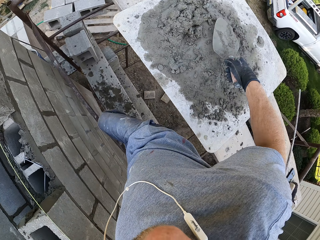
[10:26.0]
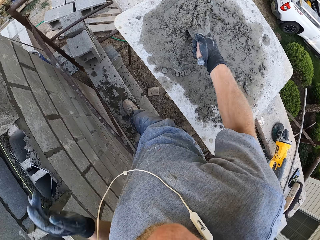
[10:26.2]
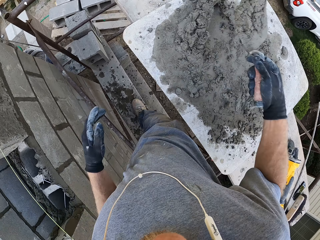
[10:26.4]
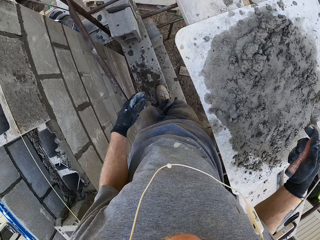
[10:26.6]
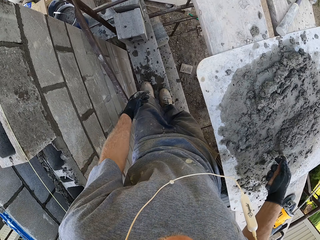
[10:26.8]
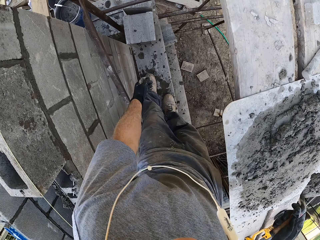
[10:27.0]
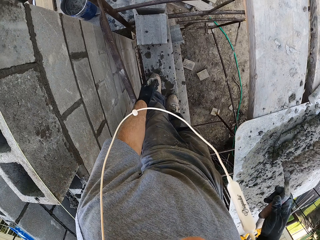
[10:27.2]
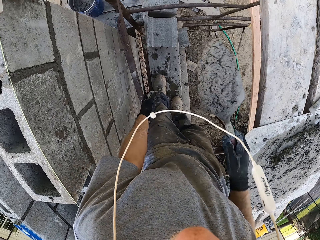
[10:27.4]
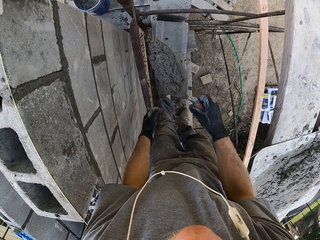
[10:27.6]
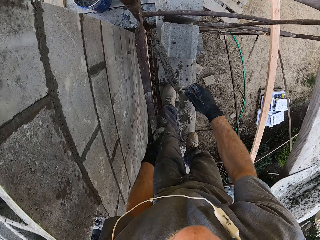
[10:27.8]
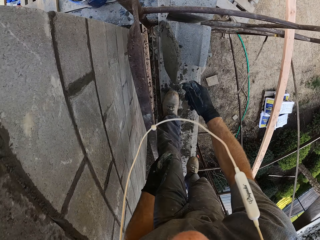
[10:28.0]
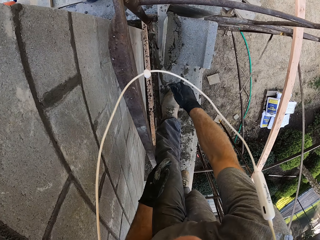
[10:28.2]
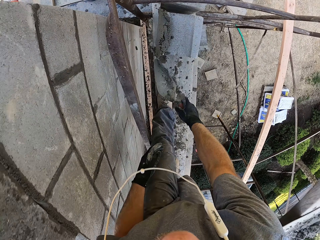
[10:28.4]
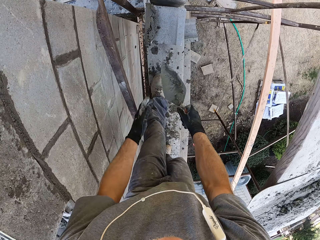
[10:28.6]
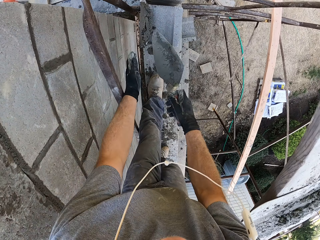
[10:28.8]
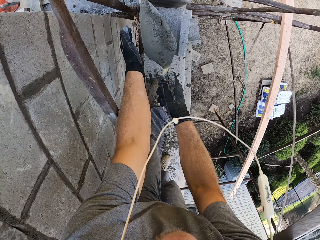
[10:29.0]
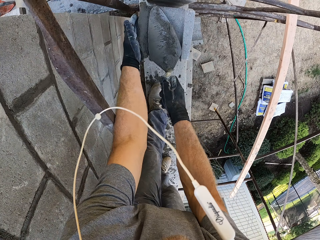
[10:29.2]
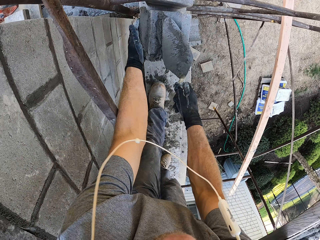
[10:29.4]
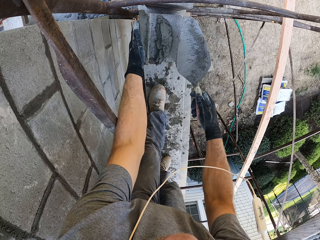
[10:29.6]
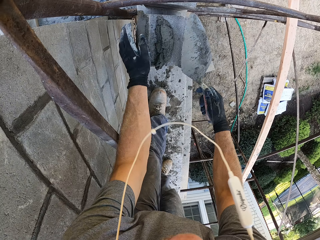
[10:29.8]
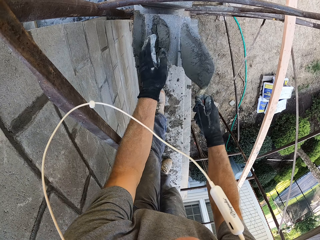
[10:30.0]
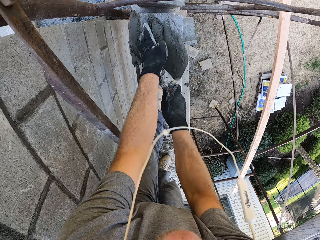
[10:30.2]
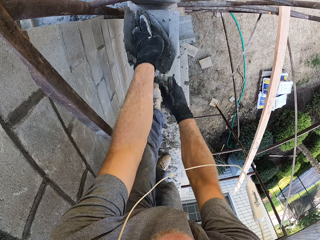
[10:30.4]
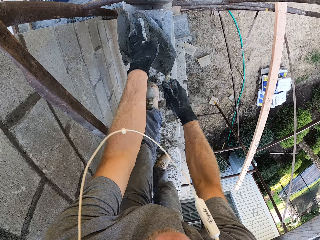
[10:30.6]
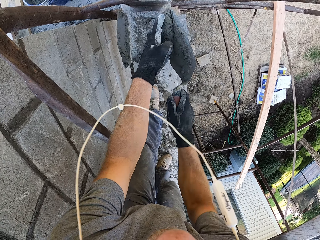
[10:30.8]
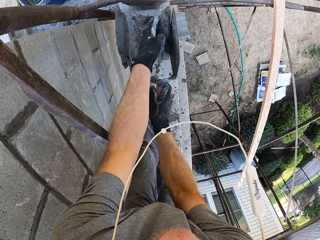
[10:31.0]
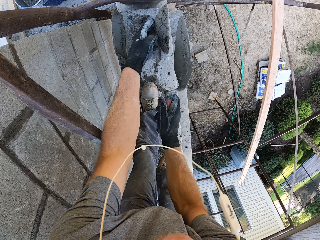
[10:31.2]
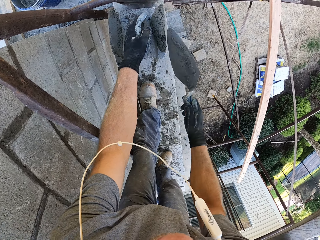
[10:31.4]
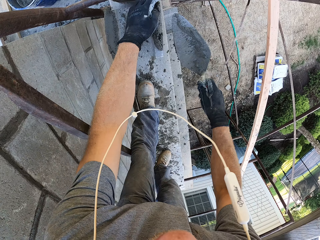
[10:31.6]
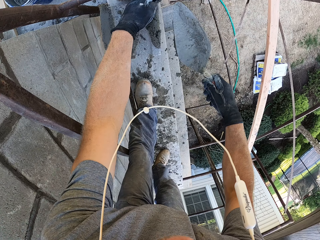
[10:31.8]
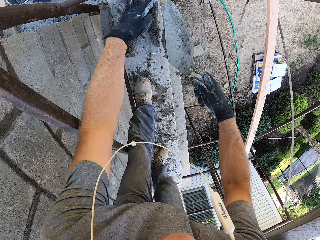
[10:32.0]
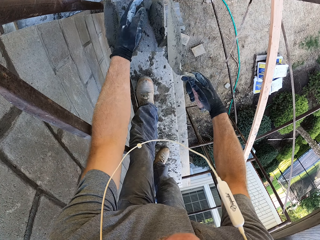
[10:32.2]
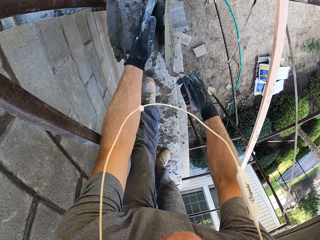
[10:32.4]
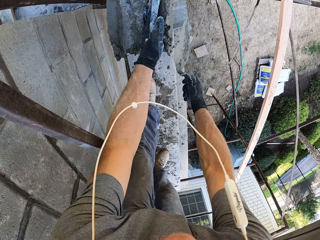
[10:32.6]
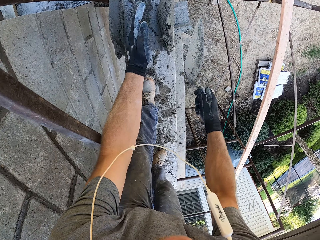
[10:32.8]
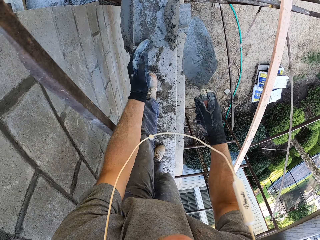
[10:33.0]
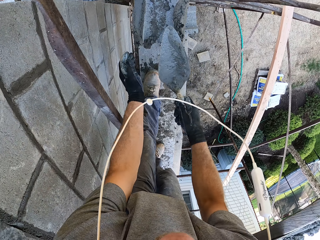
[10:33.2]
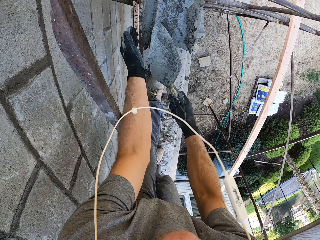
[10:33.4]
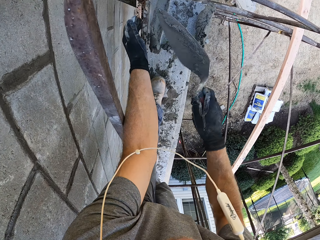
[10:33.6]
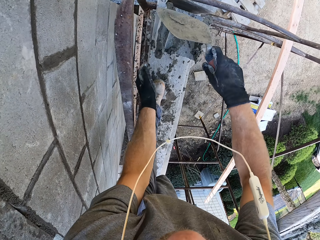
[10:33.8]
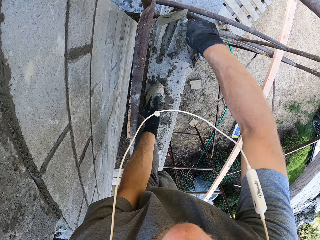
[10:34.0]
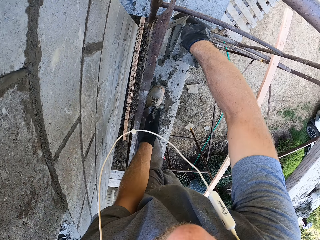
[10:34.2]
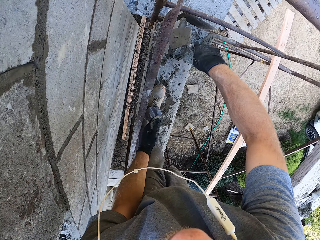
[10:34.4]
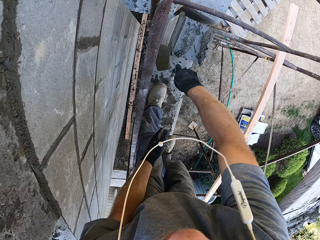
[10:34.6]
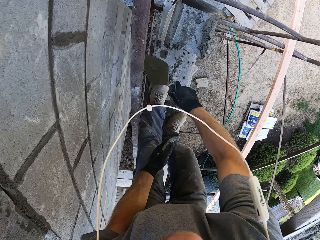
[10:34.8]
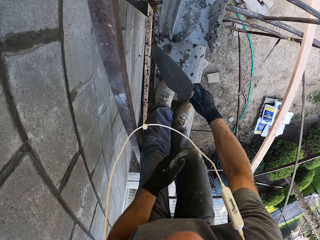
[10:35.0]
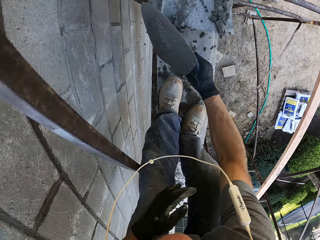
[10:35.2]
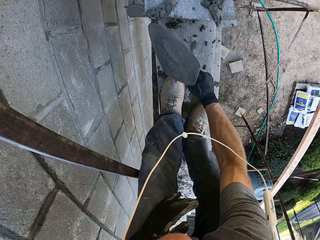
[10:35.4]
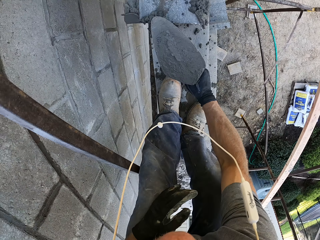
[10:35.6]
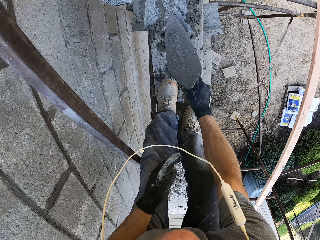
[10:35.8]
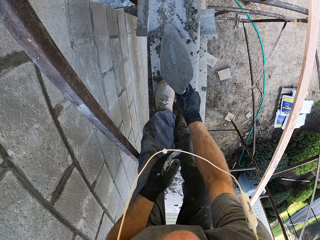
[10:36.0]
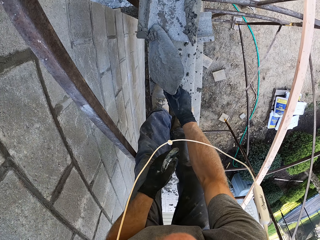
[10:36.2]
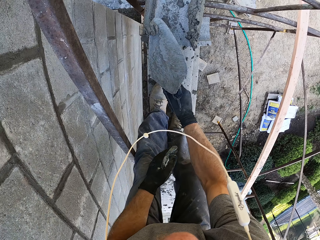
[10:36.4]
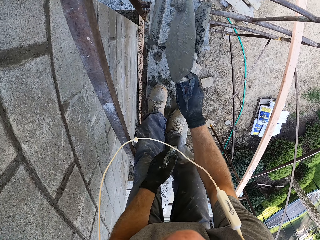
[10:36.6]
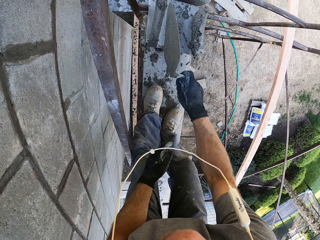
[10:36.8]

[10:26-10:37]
The camera wearer scoops the cement mix with the right hand. They smear the cement mix on the brick. They scoop the cement mix with both hands. They smear the cement mix on the brick. They smear the cement mix on the brick again.

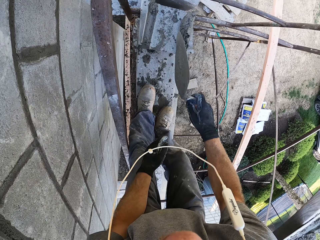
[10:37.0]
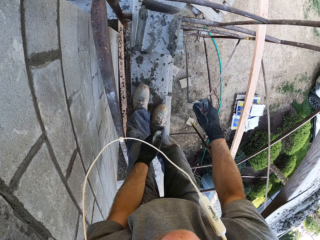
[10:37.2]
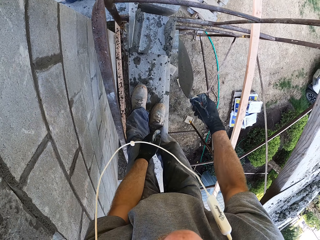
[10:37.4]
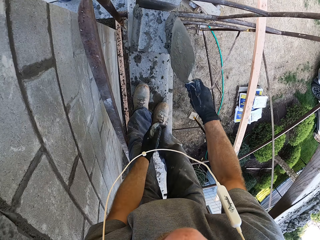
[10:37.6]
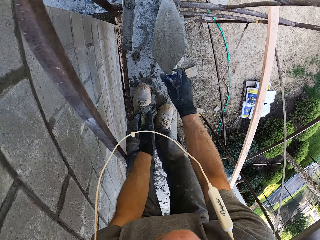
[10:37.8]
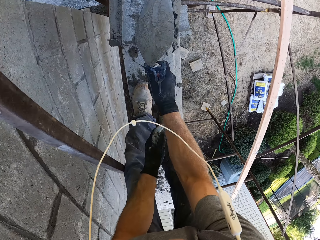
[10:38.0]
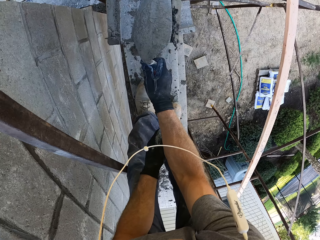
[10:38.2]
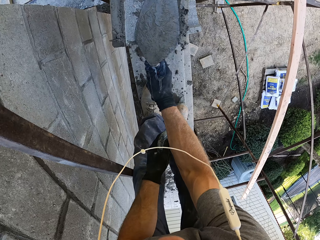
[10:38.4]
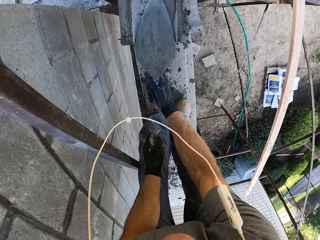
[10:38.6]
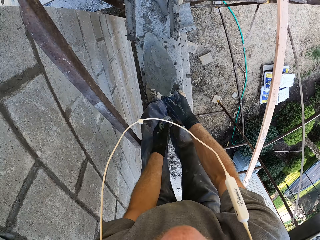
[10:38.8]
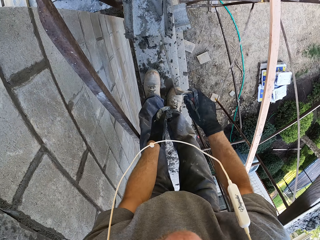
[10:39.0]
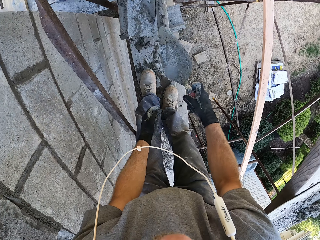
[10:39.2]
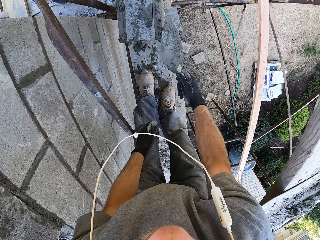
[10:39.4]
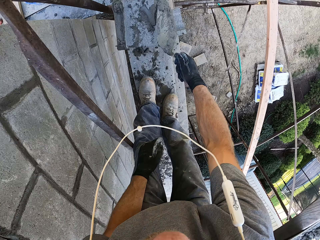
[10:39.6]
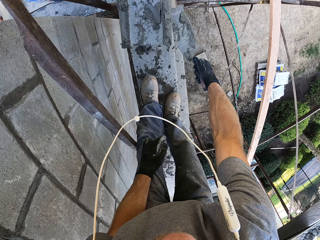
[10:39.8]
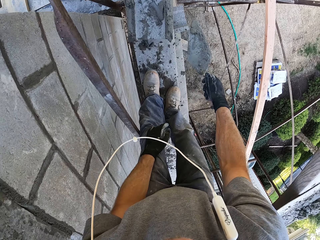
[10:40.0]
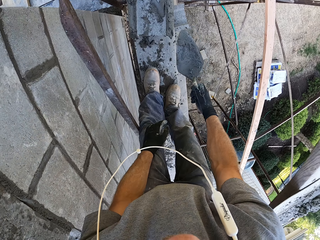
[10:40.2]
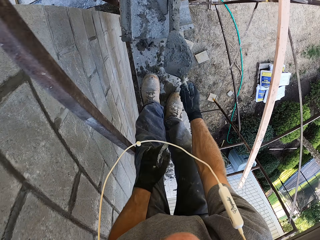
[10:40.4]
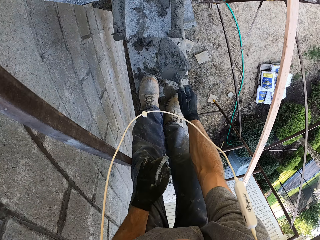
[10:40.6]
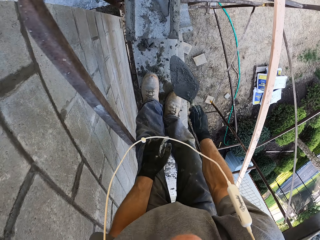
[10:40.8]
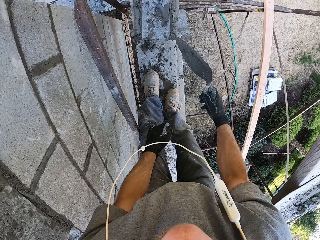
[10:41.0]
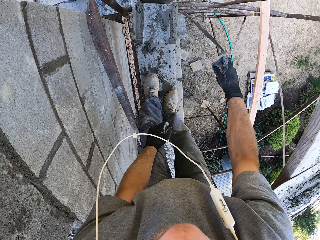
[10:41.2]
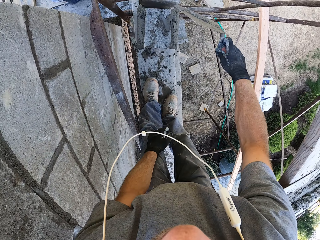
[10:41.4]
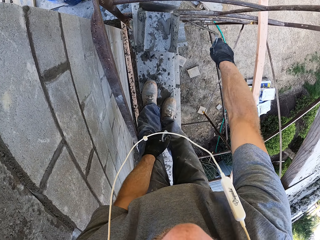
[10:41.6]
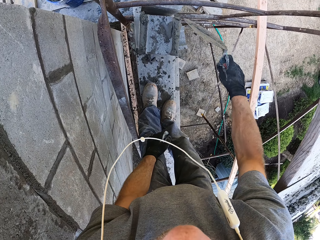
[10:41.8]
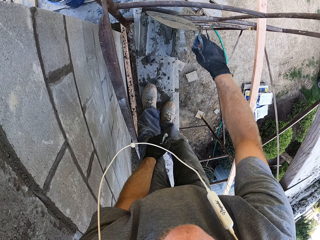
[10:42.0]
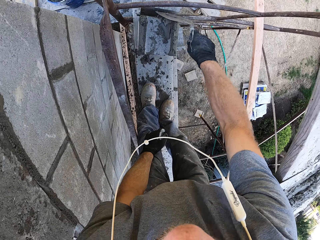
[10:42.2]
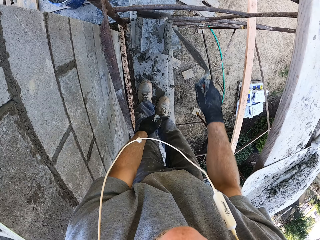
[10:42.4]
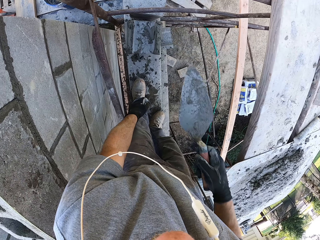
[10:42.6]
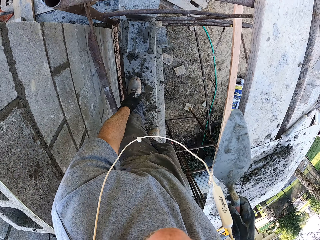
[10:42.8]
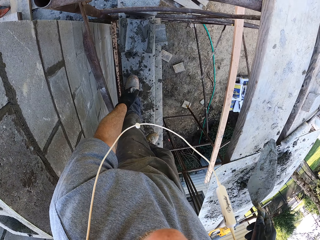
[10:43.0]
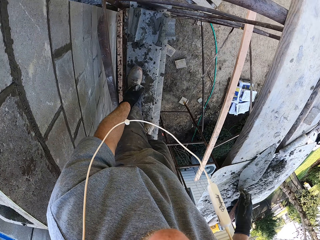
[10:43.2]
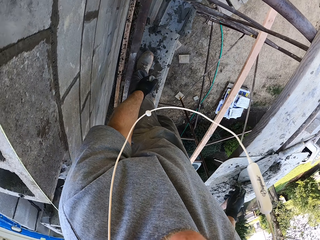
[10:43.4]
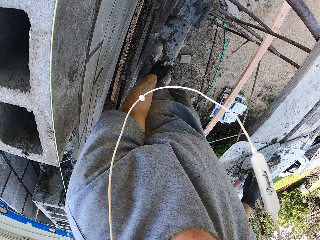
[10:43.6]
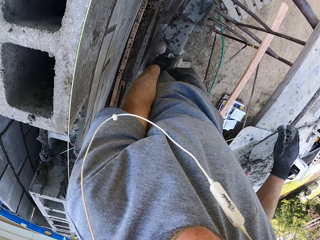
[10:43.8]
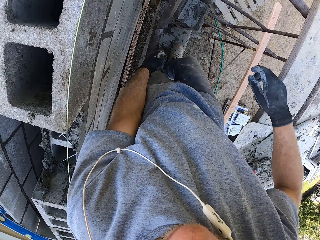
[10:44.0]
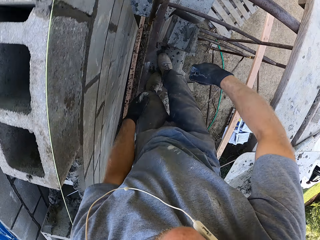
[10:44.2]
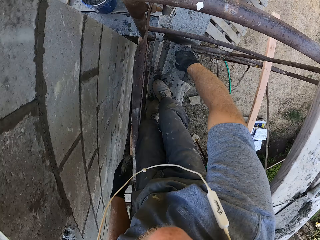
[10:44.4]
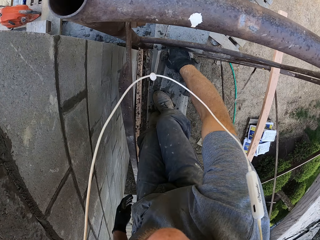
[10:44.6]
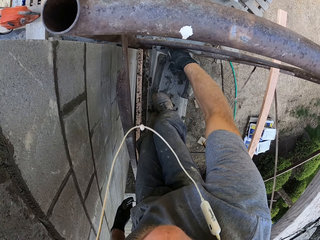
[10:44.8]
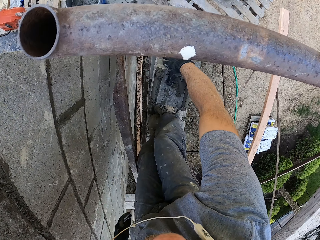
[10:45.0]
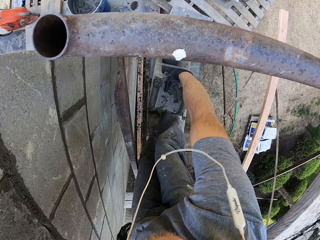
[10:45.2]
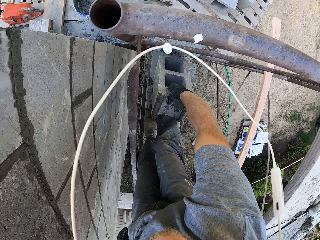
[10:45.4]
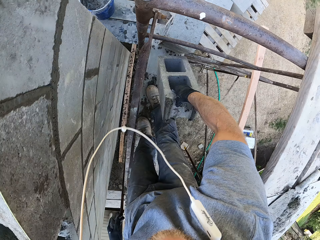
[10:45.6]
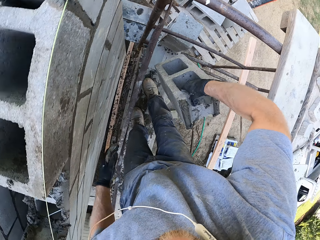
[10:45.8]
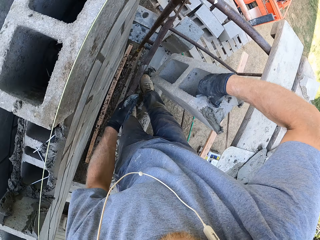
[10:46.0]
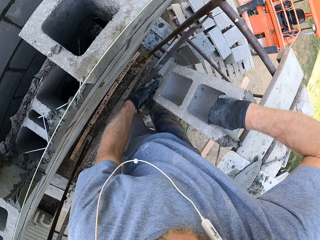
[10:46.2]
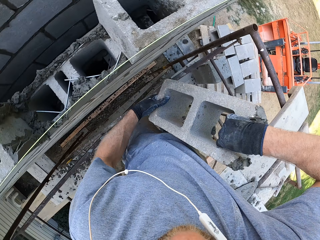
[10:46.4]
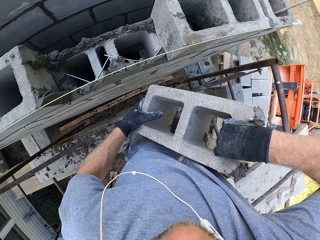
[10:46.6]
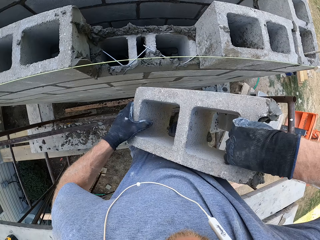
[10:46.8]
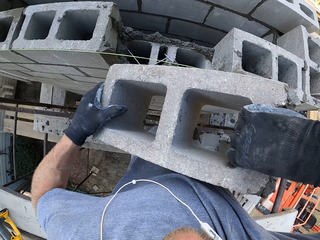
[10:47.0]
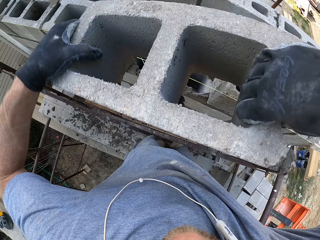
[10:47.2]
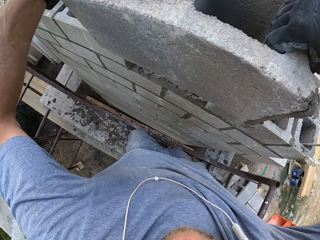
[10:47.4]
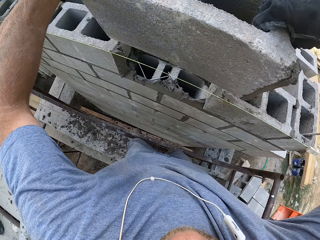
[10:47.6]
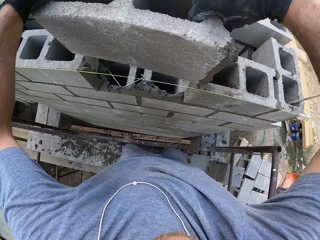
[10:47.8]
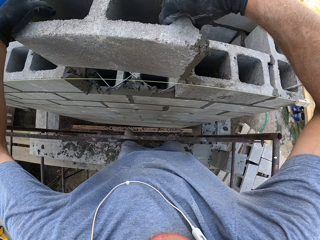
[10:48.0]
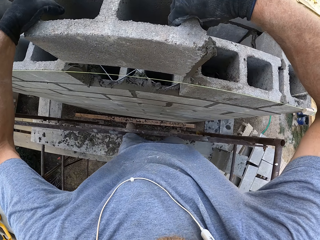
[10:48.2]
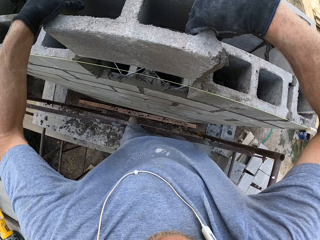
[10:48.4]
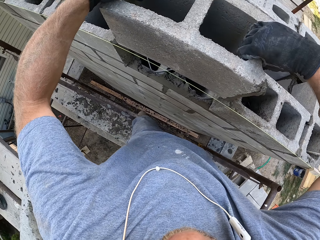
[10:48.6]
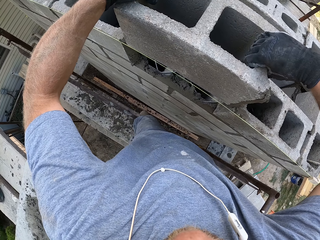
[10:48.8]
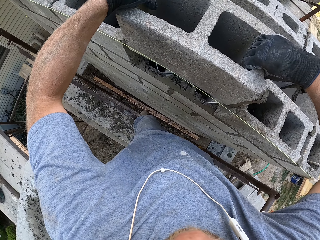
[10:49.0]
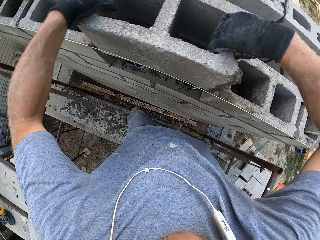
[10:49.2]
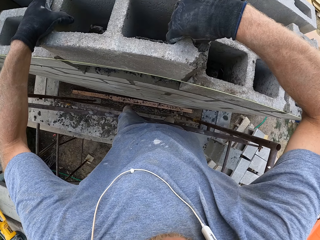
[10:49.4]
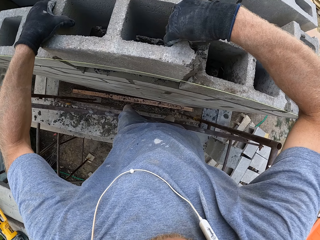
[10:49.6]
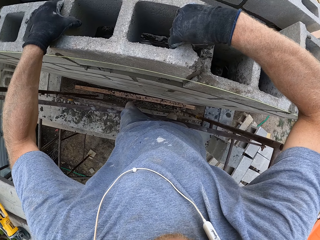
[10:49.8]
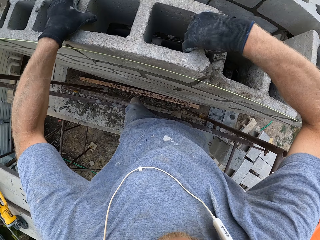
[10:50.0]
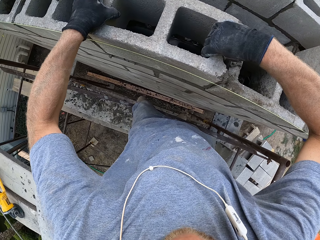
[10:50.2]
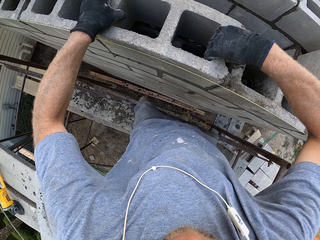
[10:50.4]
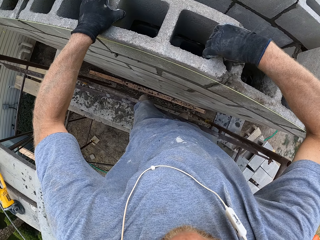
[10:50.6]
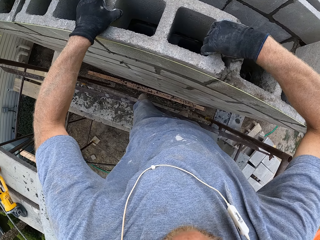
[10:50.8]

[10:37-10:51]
The camera wearer smears the cement mix on the brick. They smear the cement mix on the brick repeatedly. They place the scoop on the surface. They lift up a brick with the right hand. They carry the brick with both hands. They place the brick on the wall.
